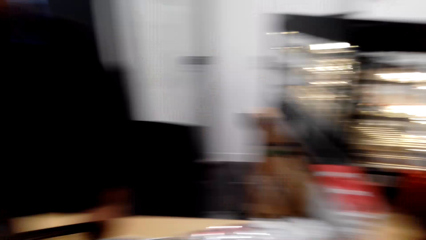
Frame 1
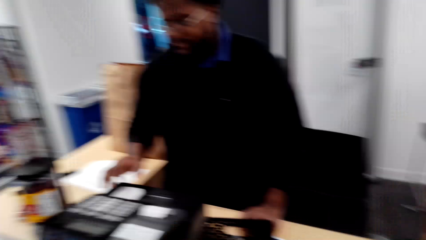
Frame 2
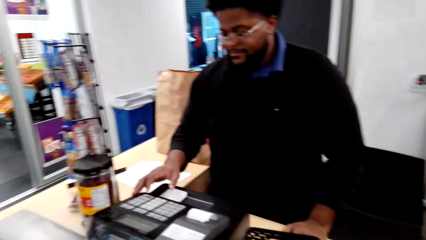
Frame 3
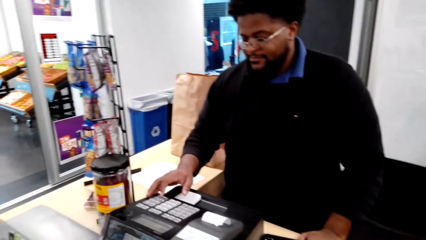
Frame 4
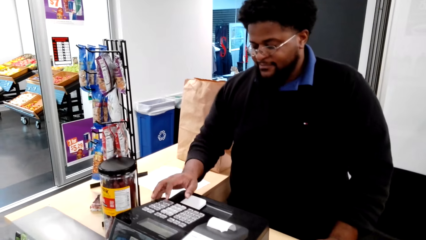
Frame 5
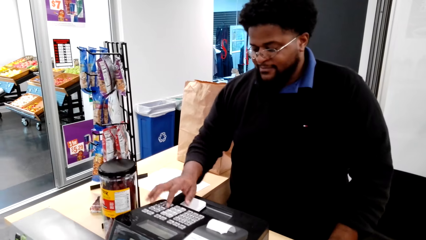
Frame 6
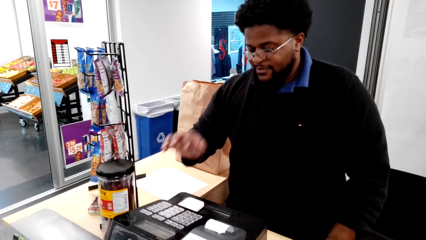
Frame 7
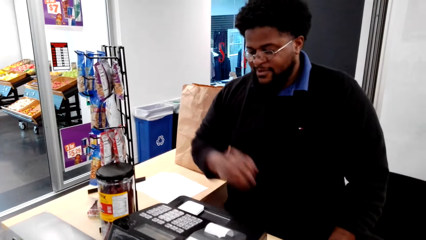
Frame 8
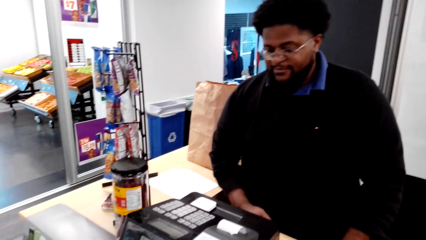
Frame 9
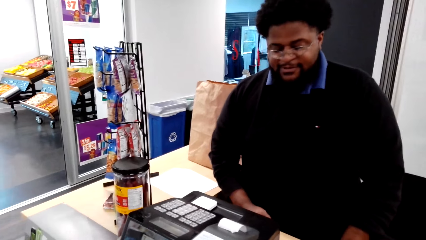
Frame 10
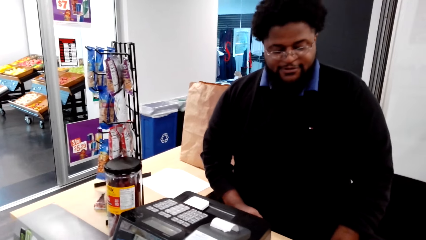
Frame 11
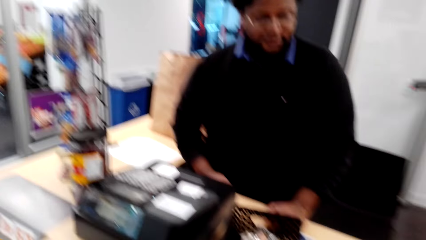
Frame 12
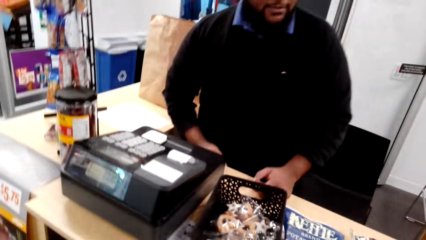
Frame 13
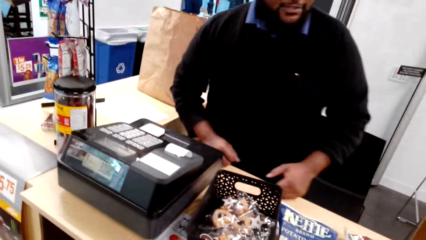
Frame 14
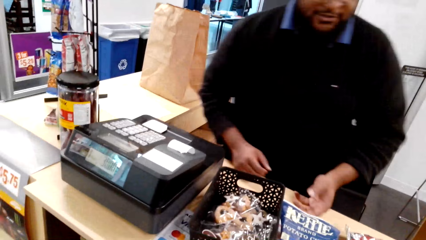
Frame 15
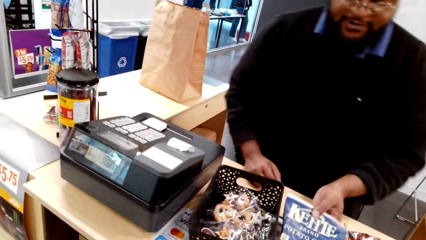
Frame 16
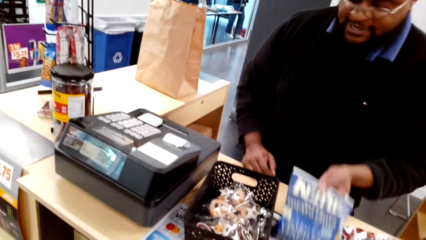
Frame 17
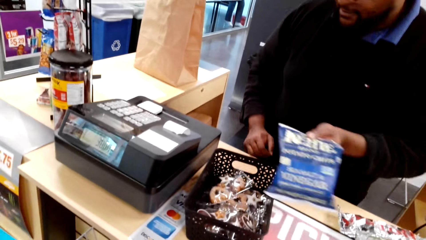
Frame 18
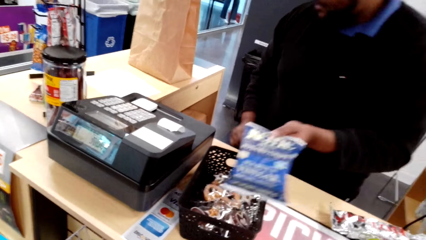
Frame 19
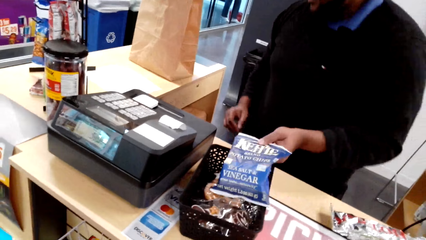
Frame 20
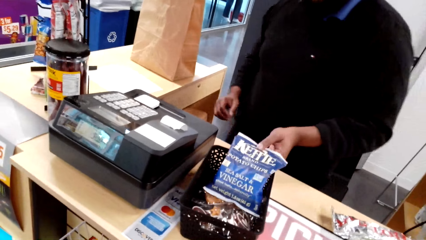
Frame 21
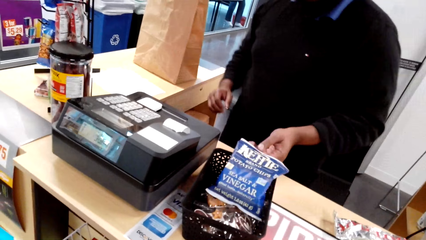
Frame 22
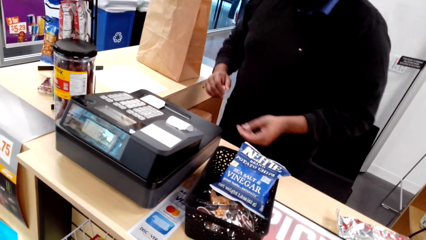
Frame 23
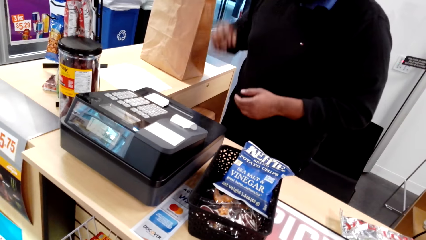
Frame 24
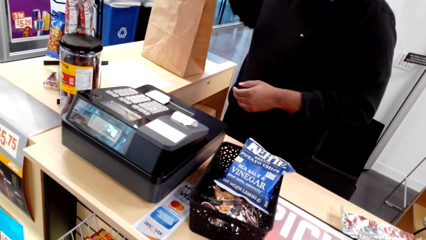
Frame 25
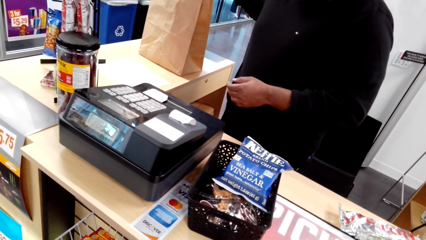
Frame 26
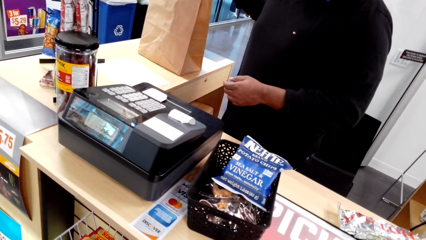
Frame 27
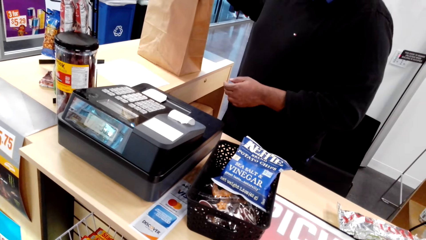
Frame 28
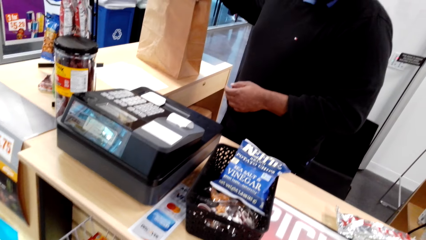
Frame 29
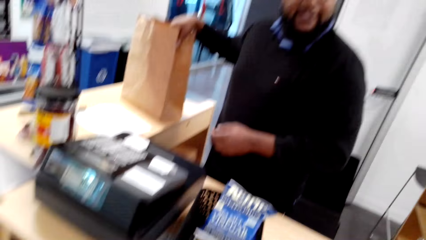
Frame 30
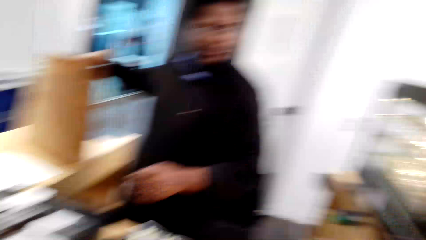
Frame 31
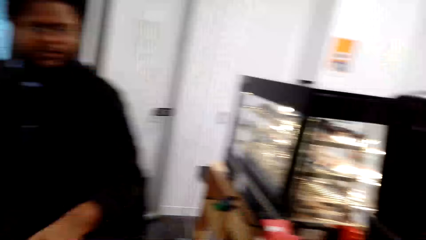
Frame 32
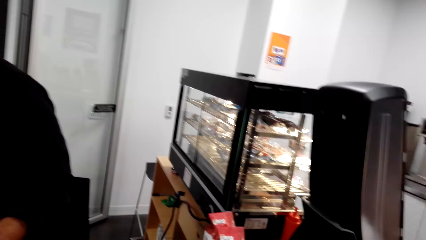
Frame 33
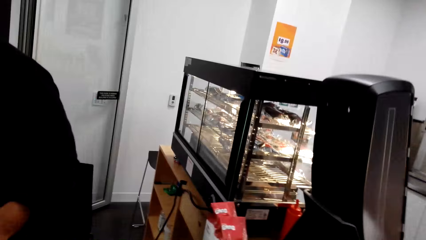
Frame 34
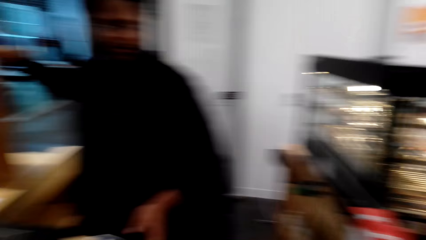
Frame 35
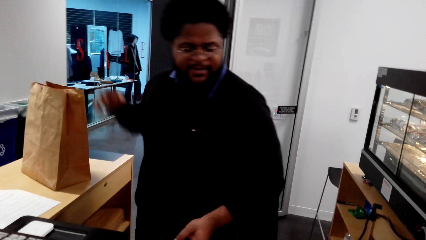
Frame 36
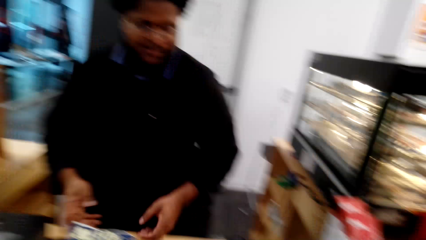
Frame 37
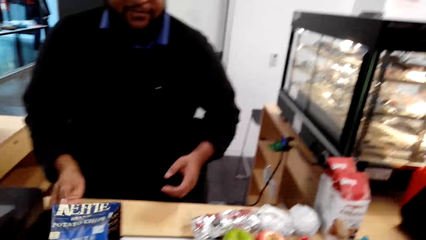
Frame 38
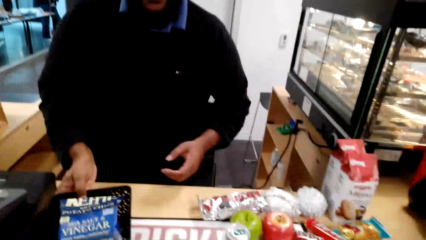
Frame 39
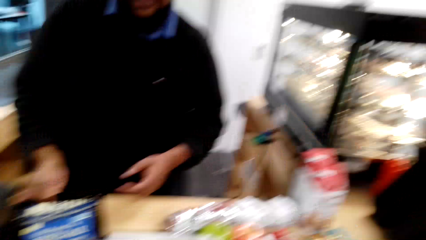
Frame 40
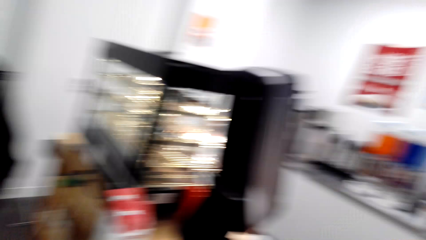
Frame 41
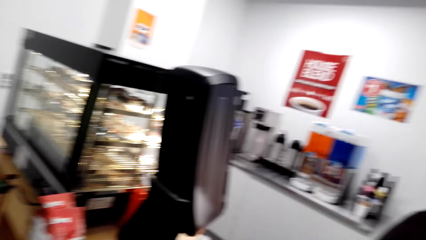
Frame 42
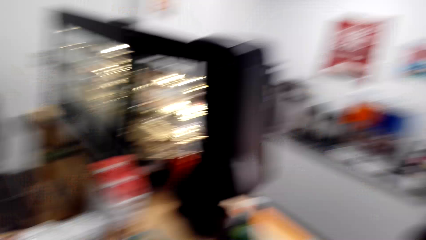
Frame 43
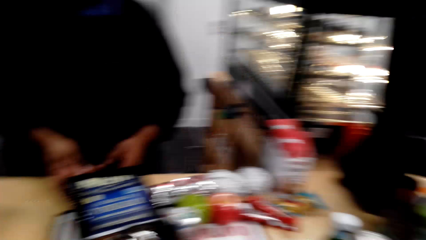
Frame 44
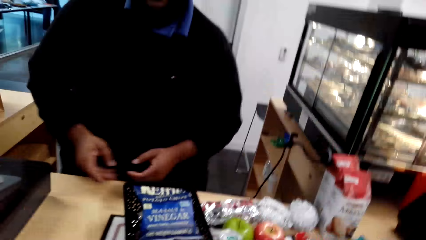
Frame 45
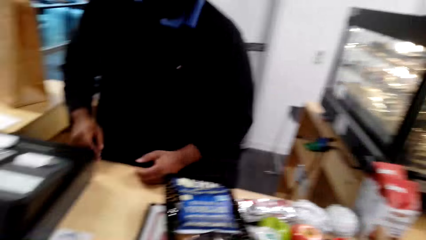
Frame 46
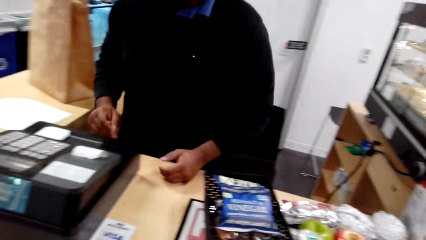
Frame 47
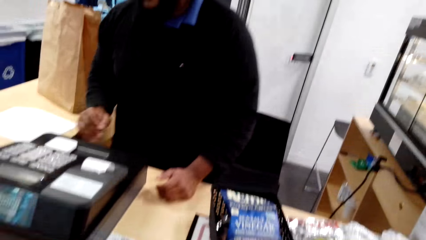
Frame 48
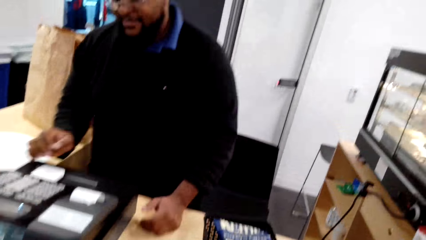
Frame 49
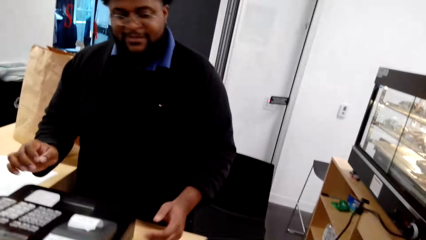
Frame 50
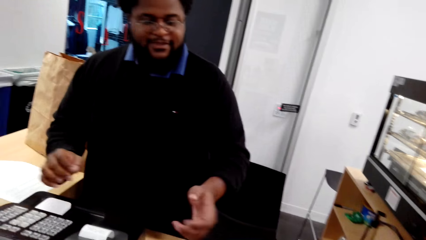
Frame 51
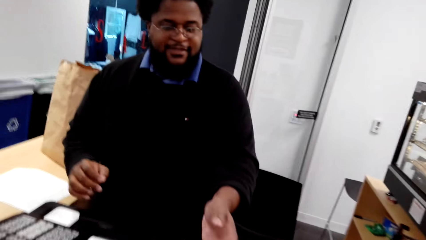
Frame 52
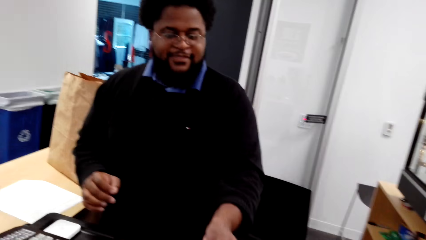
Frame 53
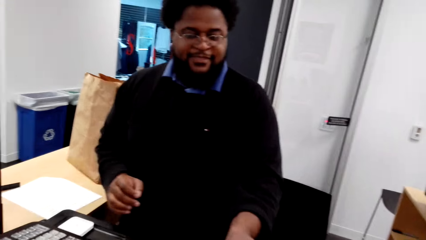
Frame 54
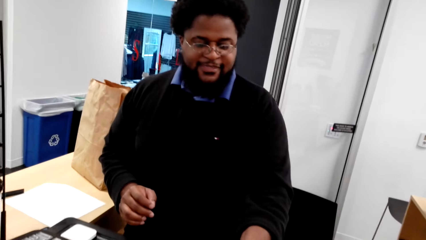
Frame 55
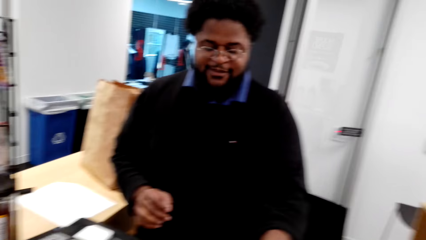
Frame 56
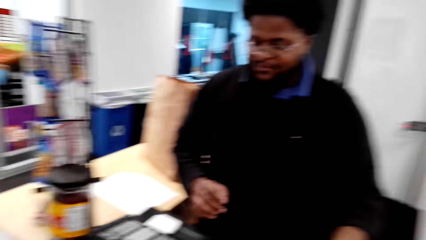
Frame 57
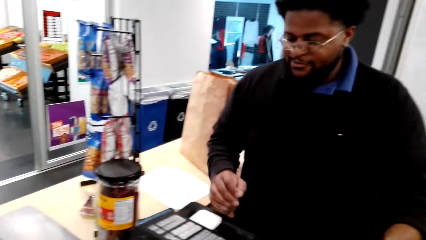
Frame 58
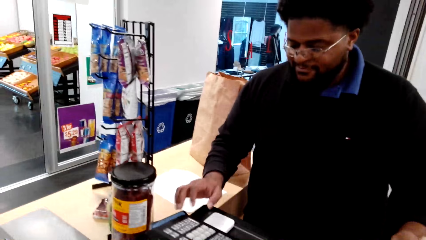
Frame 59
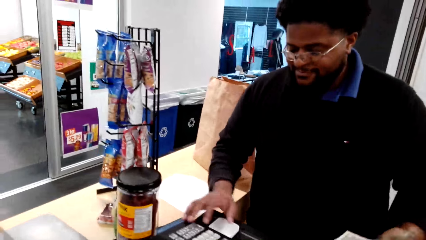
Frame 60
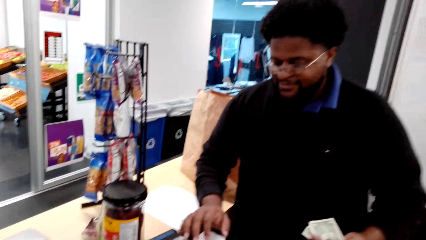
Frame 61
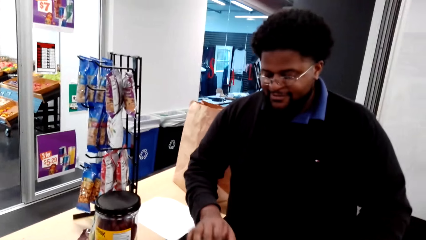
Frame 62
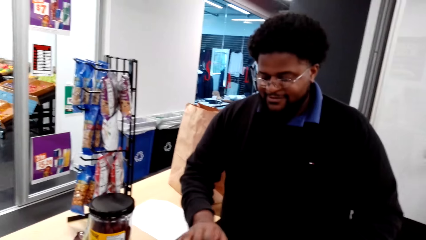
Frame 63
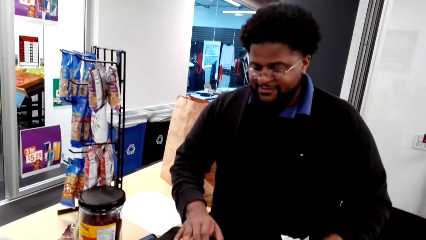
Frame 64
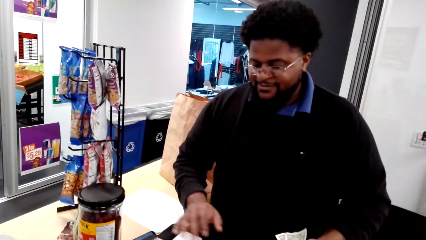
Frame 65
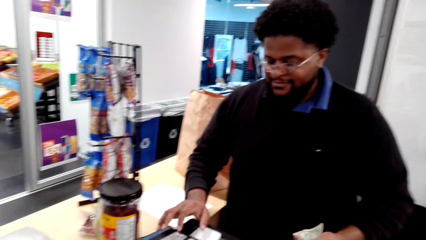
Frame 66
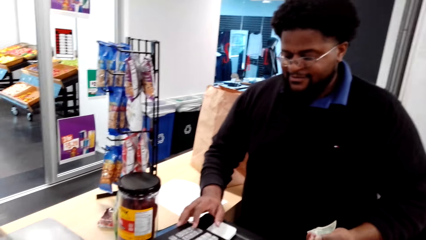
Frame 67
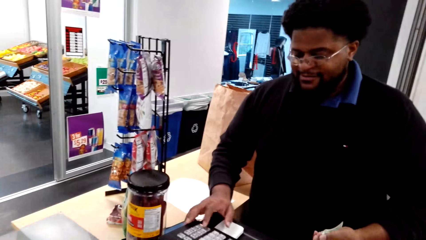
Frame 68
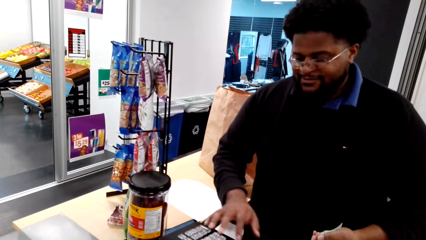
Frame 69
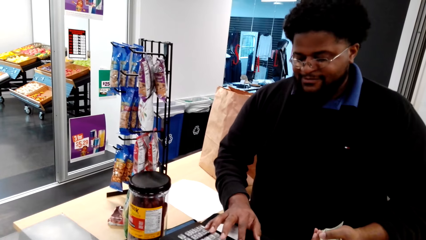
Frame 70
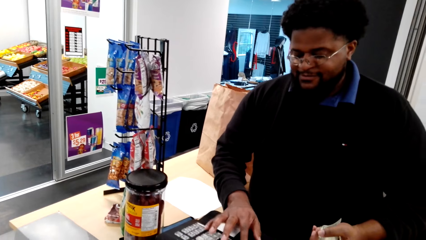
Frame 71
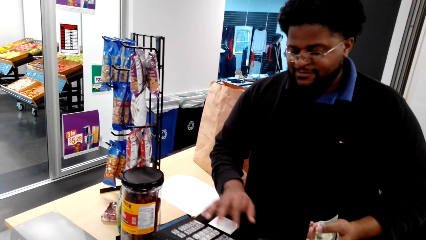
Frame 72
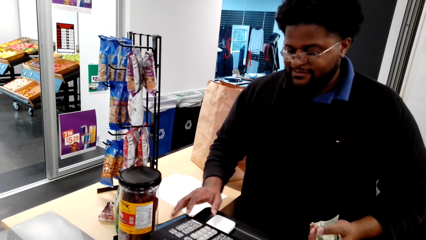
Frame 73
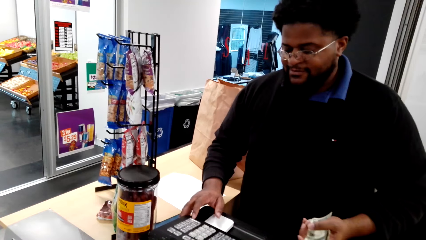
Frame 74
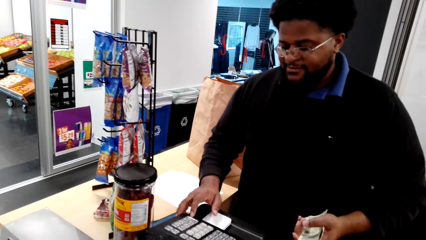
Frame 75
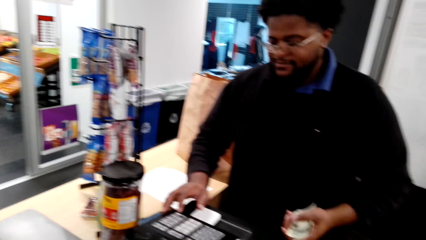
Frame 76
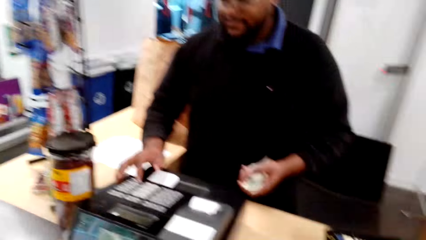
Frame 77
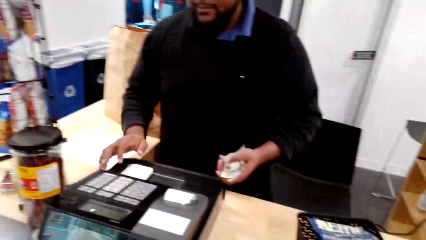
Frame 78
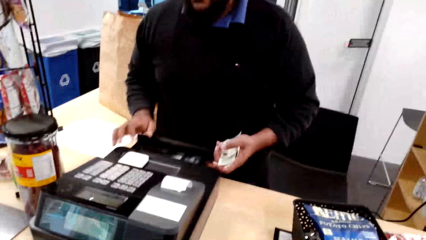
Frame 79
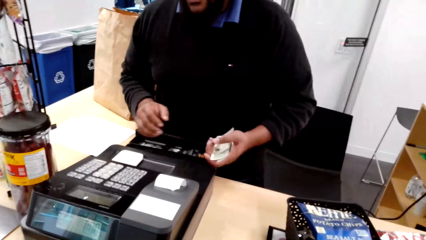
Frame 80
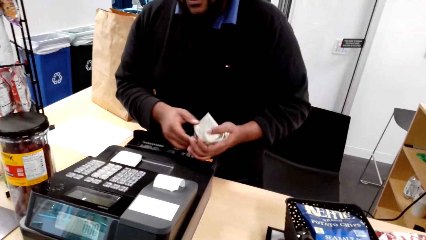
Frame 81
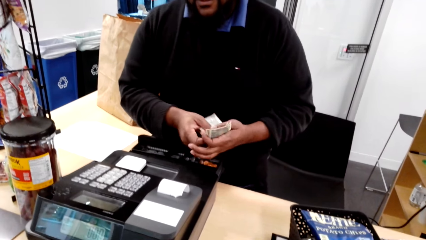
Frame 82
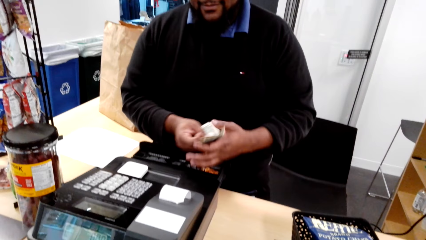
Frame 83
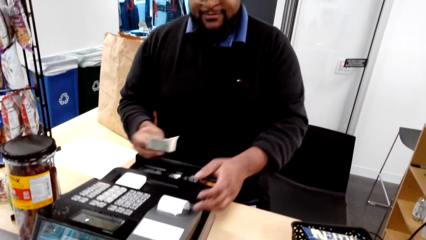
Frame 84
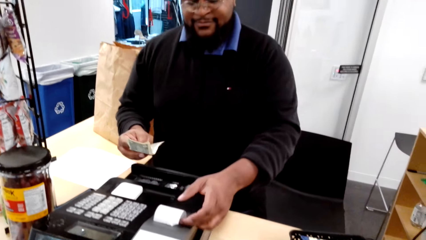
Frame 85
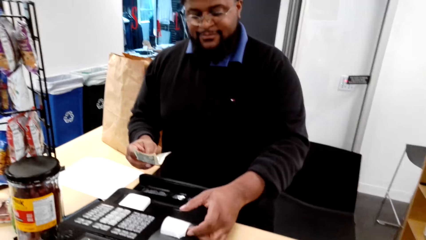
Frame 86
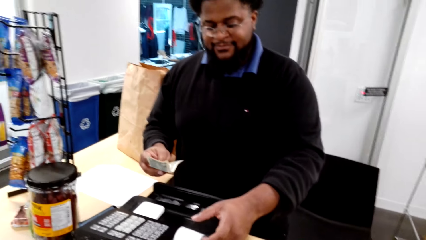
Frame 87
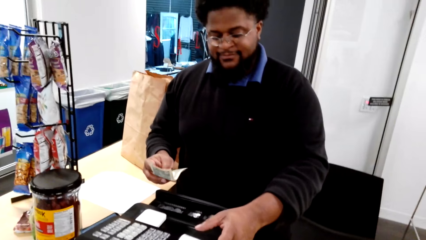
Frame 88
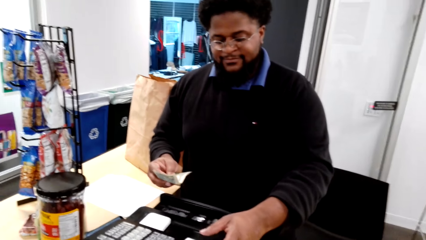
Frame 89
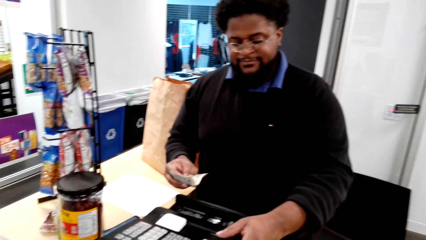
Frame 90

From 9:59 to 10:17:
The cashier uses the cash register. The cashier converses with the camera wearer. The cashier picks up a packet, puts the packet in the basket, converses with the camera wearer and holds the grocery bag. The camera wearer converses with the cashier. The cashier uses the cash register. The cashier presses the machine. The cashier passes the money to the right hand and plucks the receipt.
